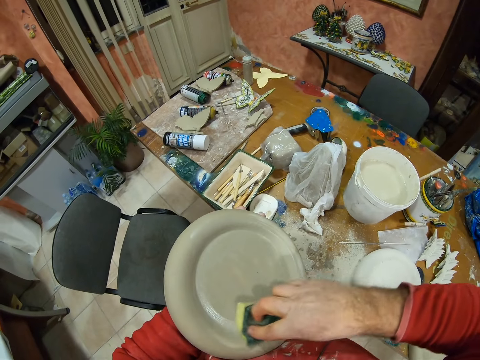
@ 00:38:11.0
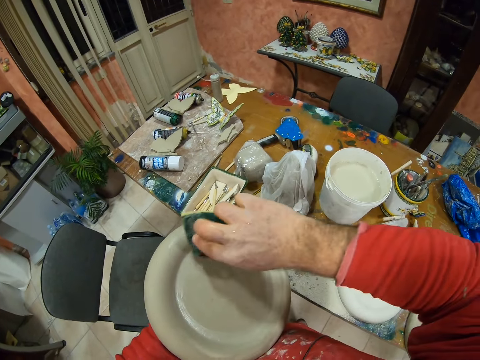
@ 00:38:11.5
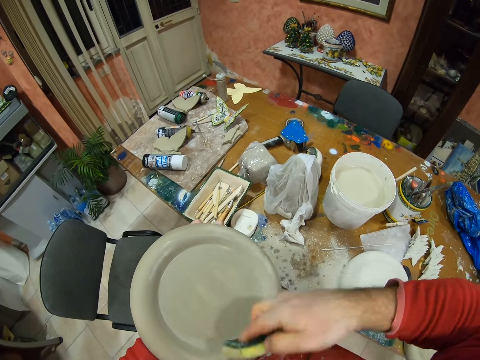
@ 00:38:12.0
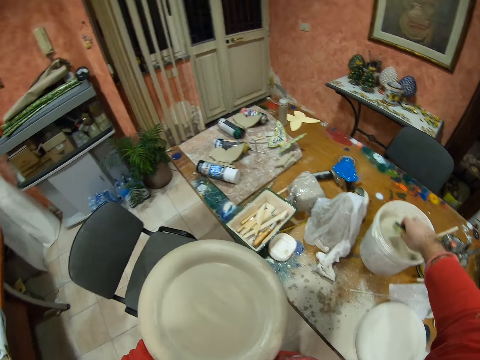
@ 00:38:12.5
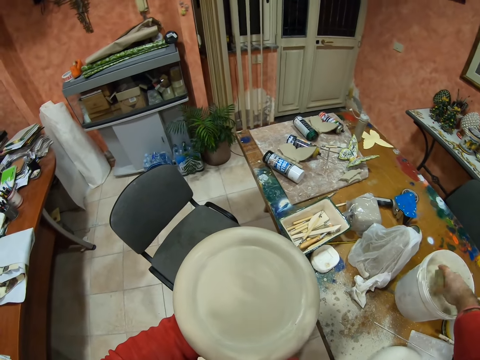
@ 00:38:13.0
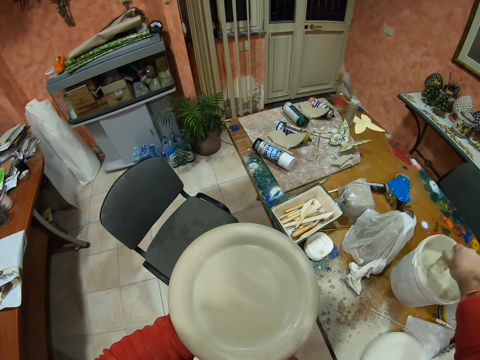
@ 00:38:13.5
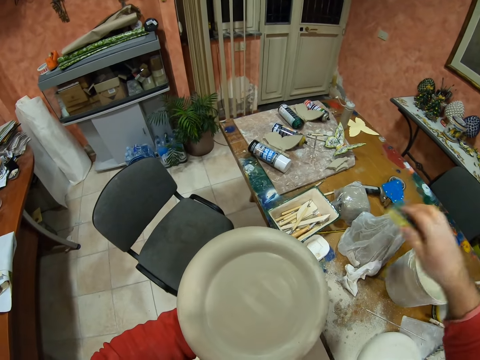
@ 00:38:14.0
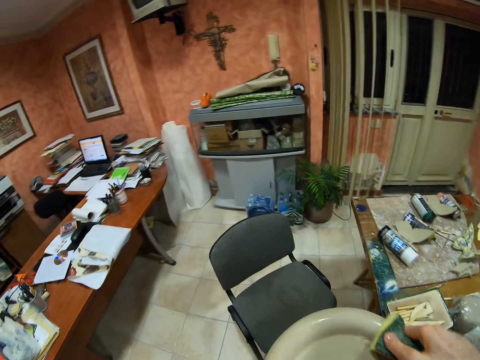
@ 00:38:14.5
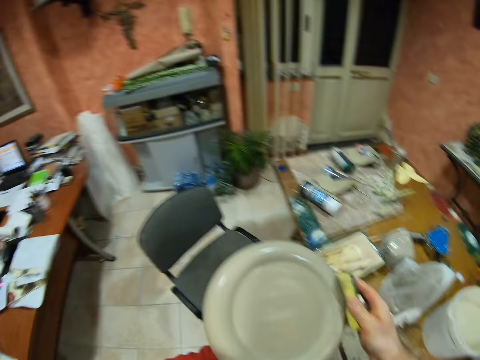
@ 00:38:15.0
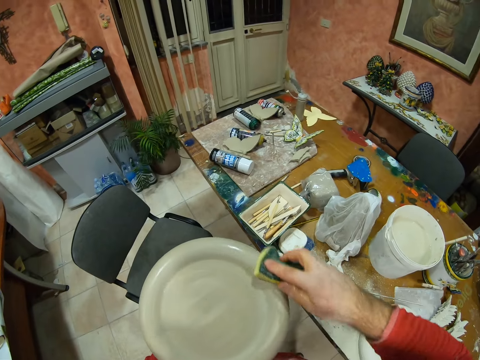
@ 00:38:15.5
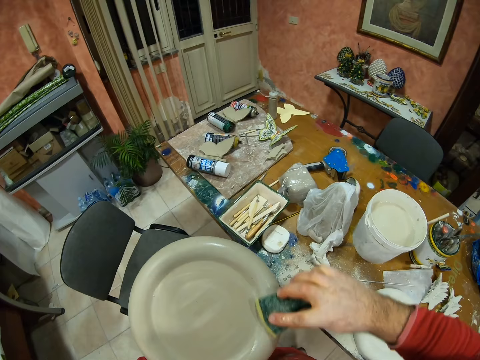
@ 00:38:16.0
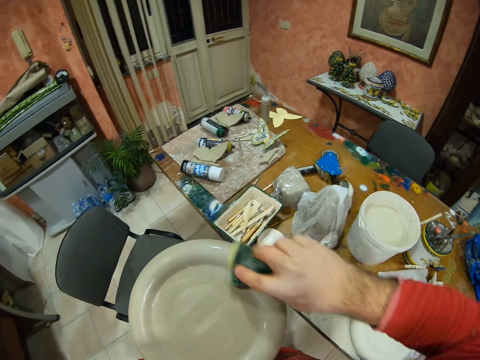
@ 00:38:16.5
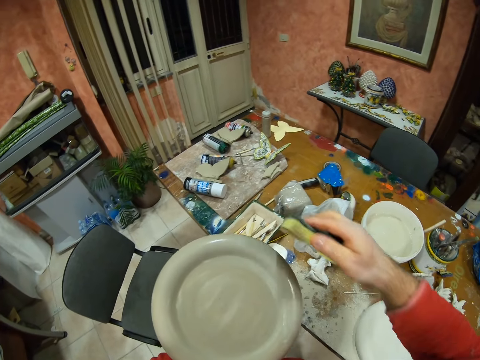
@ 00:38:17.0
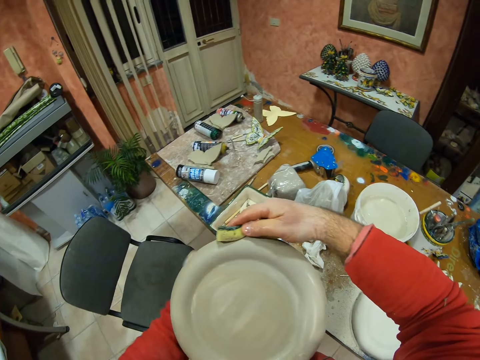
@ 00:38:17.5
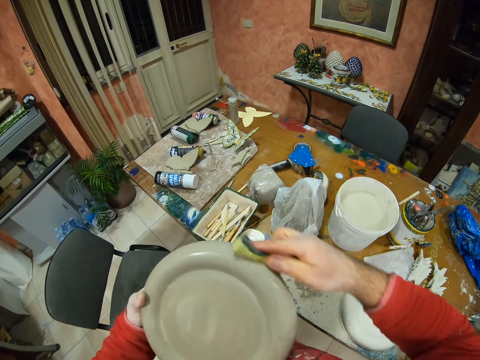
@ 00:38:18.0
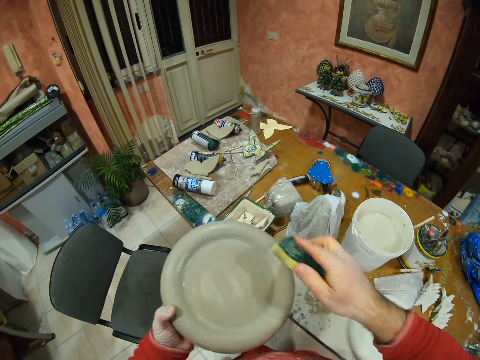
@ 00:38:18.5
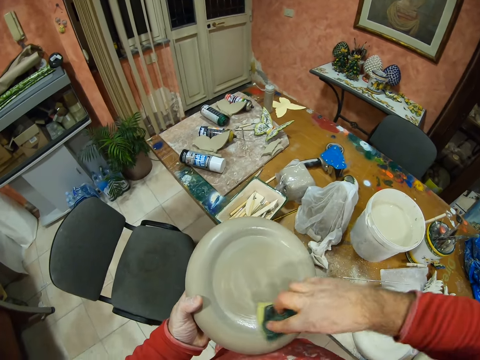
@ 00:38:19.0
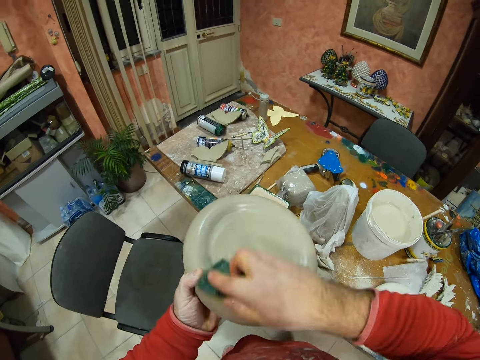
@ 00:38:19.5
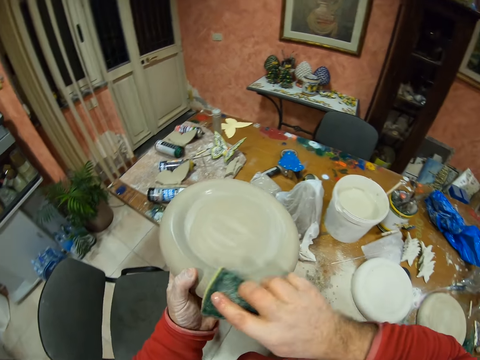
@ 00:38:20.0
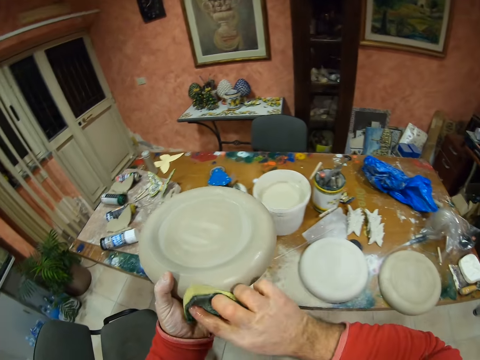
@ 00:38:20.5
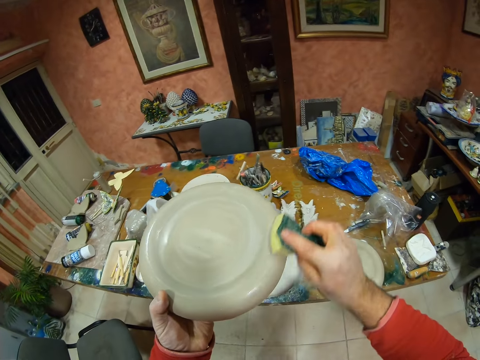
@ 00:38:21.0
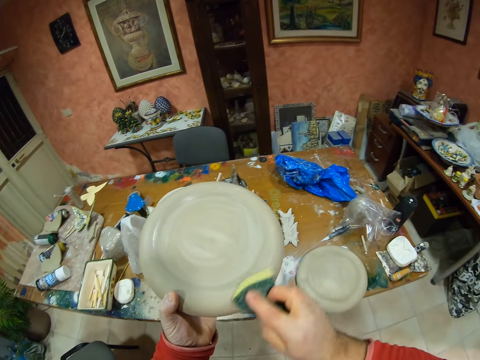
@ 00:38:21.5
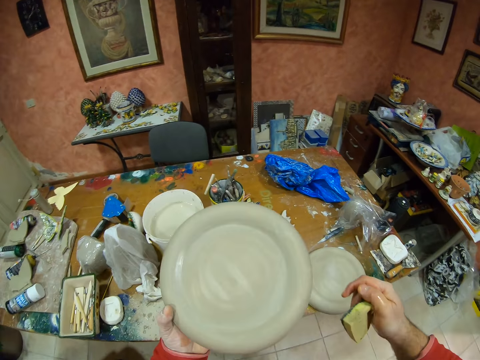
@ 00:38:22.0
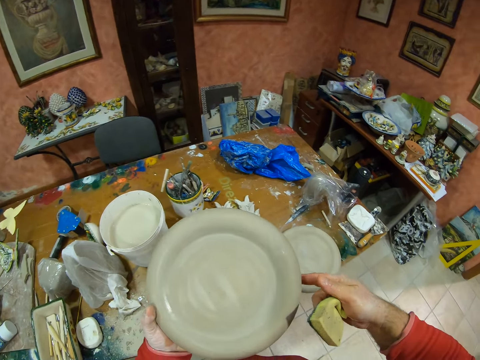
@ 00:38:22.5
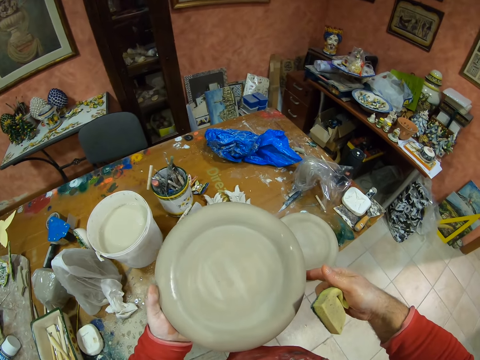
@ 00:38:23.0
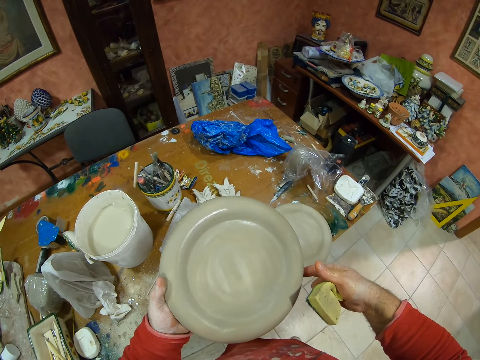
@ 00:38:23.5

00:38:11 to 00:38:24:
The camera wearer dips a sponge in the bucket with his right hand. He glazes a pottery plate with glaze.

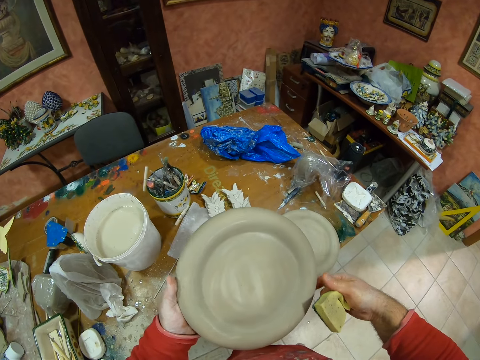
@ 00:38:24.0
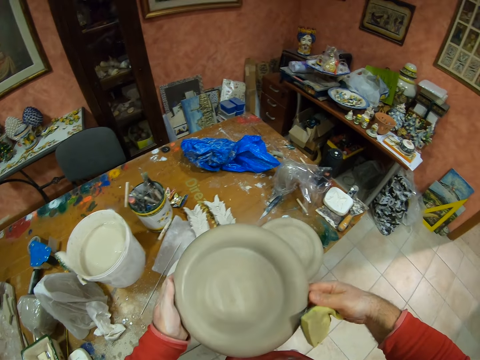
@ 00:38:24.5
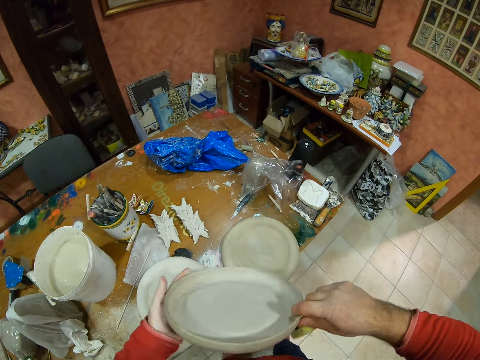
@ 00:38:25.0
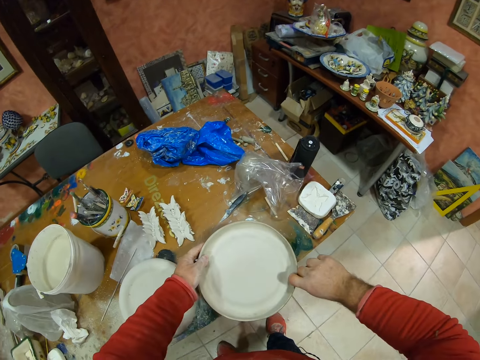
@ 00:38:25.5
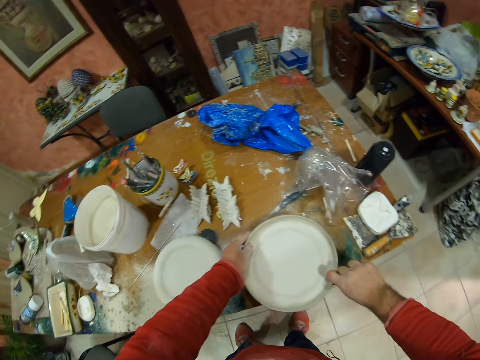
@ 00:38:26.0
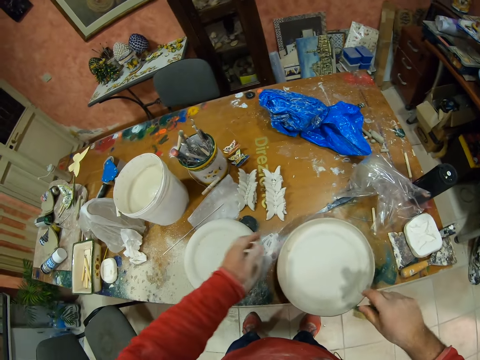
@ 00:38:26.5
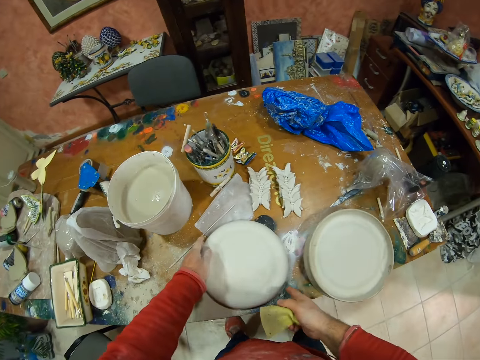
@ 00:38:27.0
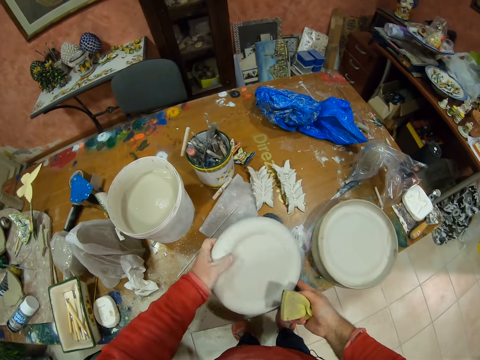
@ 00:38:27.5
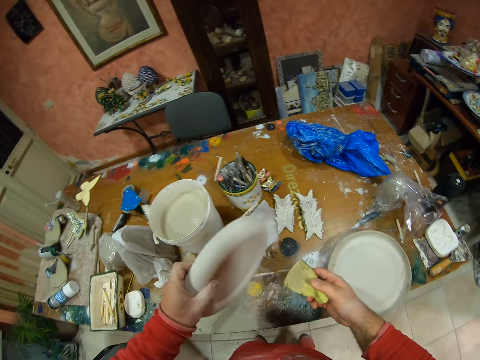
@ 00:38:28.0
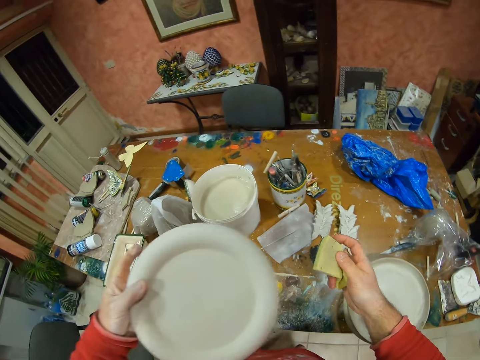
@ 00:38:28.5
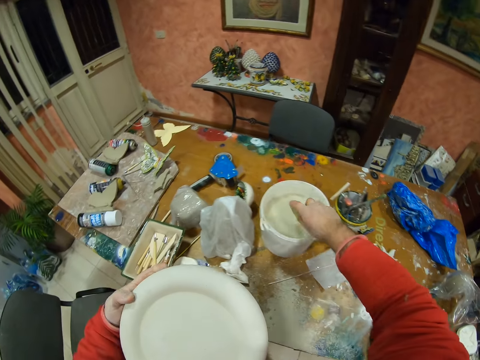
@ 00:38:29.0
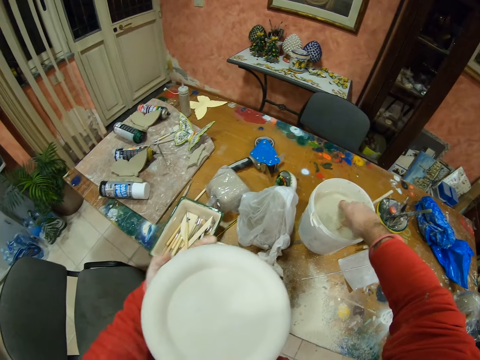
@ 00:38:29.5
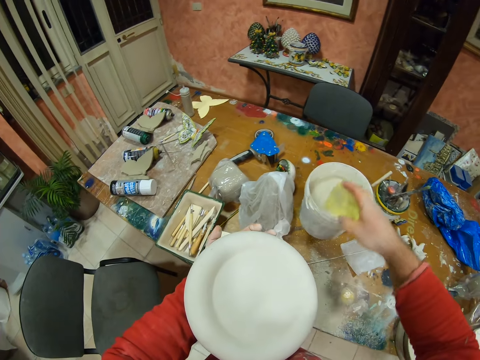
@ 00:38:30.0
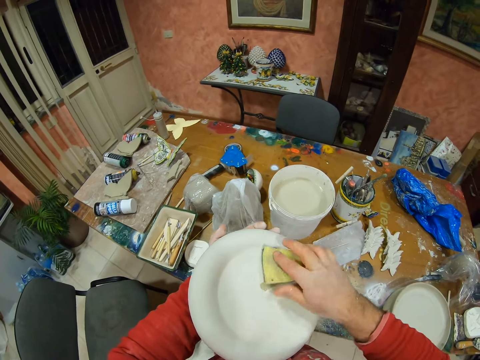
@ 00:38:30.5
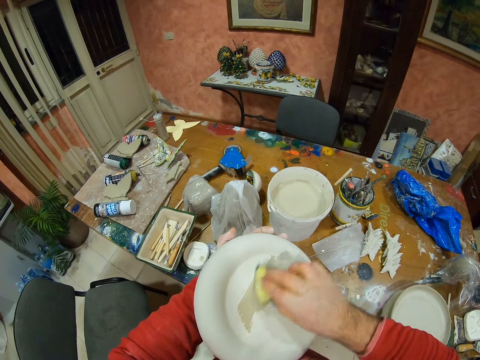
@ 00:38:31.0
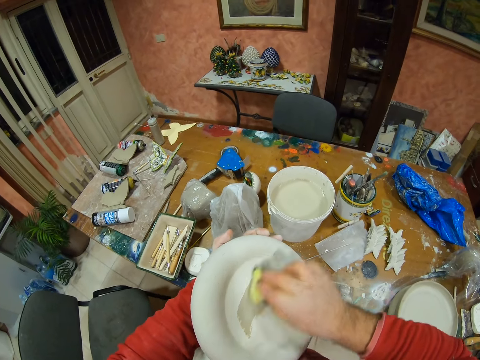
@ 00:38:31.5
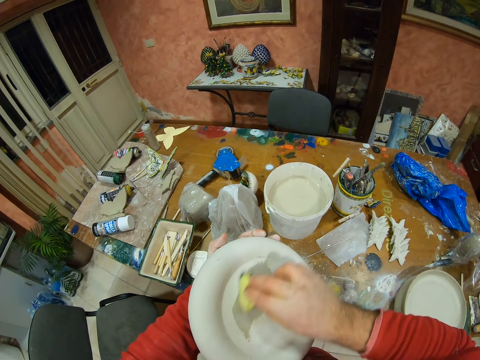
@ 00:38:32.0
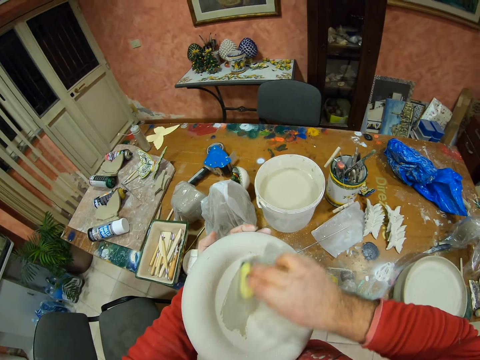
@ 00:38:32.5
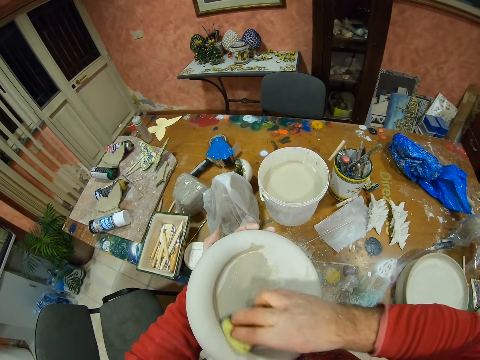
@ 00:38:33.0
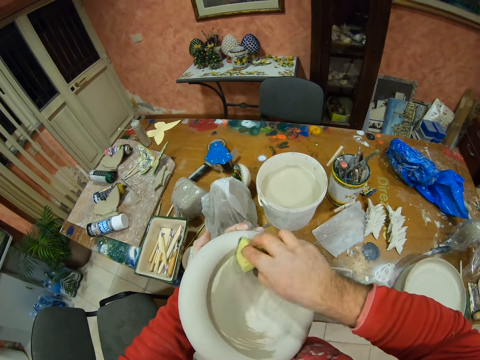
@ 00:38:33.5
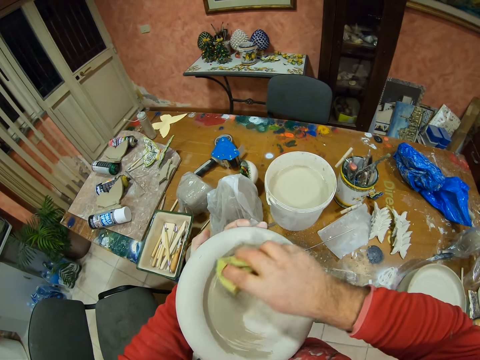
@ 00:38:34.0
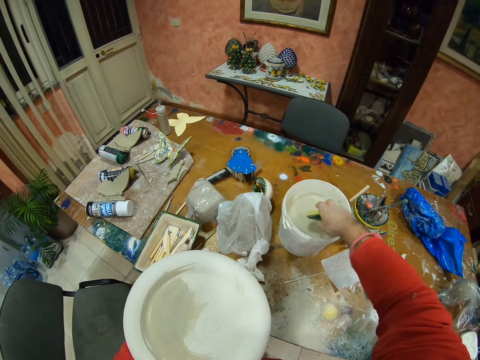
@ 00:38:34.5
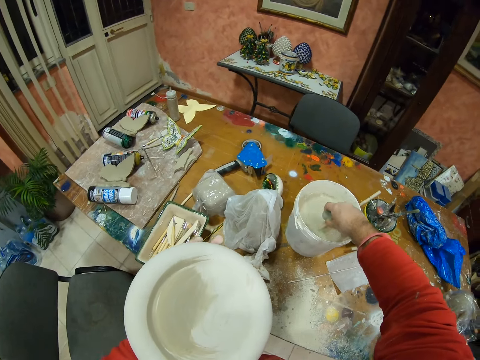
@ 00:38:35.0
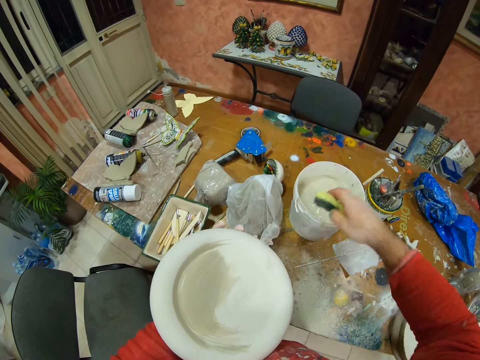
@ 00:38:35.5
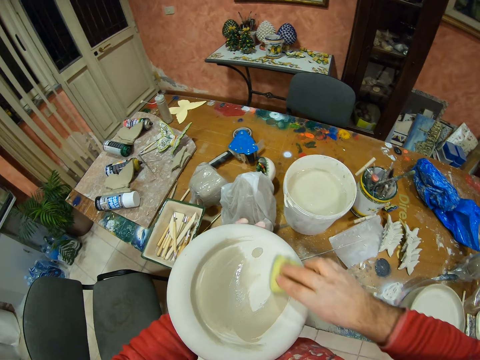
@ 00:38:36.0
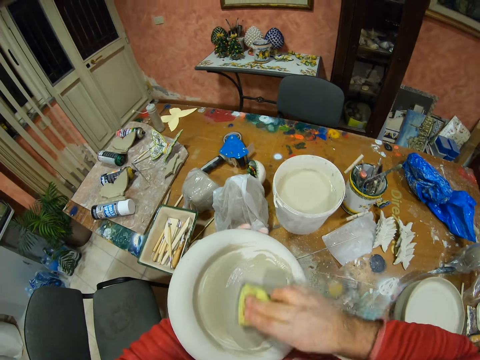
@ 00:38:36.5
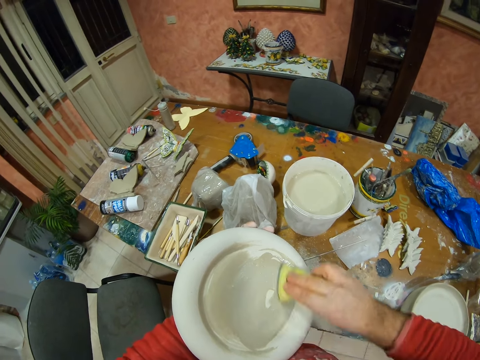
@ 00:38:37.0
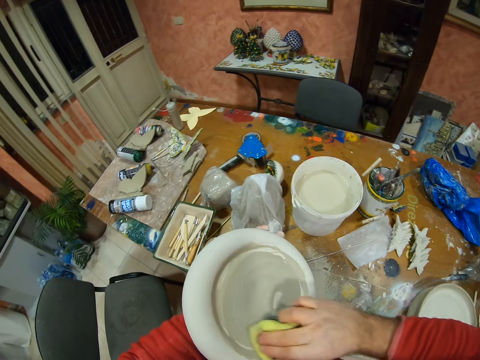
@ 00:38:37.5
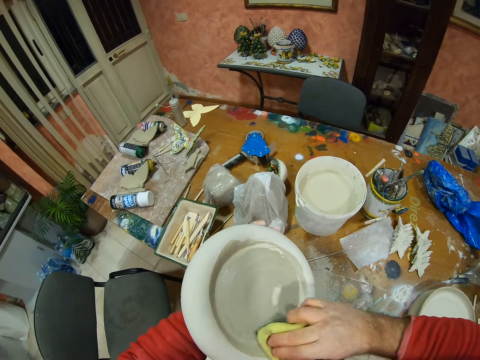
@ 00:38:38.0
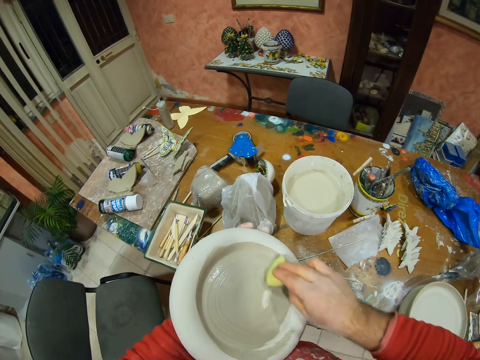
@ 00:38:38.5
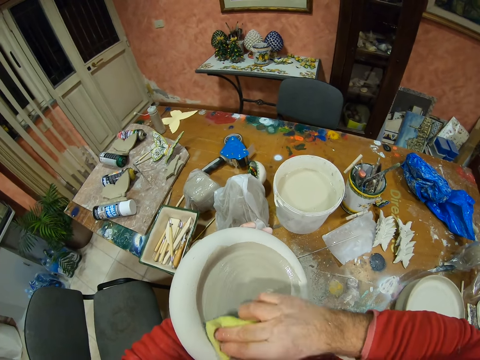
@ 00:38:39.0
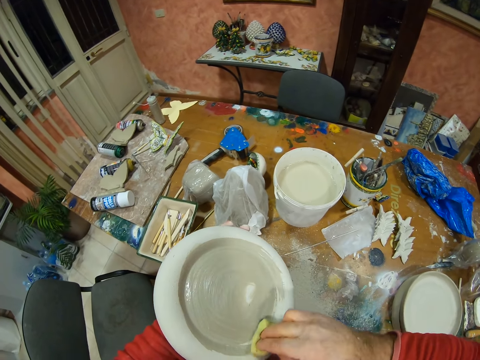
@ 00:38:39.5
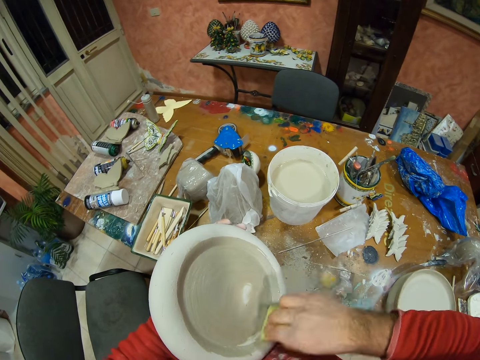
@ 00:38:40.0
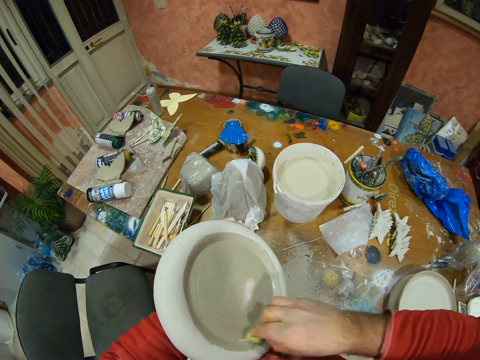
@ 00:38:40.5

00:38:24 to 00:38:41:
The camera wearer places a pottery plate or decor on top of another pottery plate. He picks up another pottery plate from the table. He dips a sponge in the bucket with his right hand. He polishes the decor. He glazes the pottery plate with glaze. He dips the sponge in the water. He polishes the decor.
